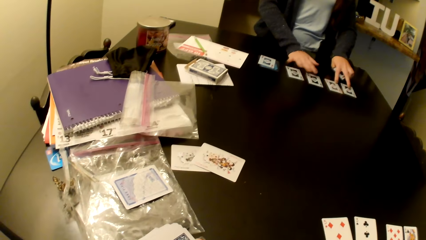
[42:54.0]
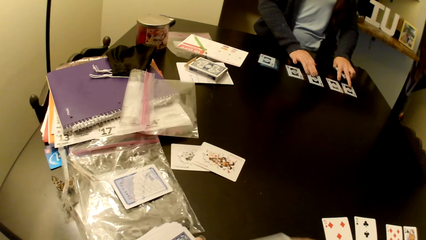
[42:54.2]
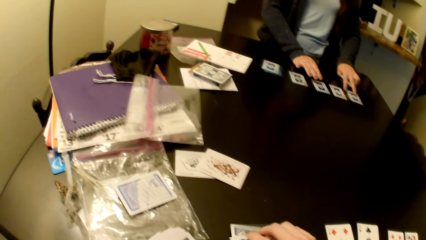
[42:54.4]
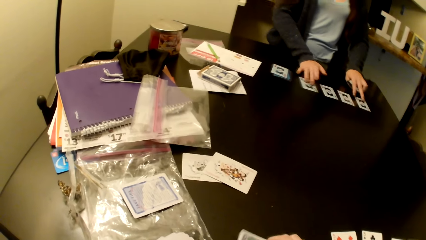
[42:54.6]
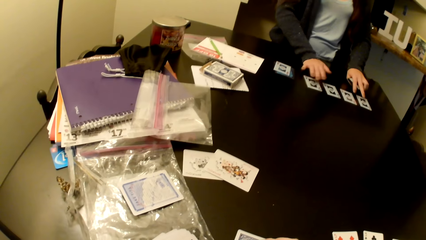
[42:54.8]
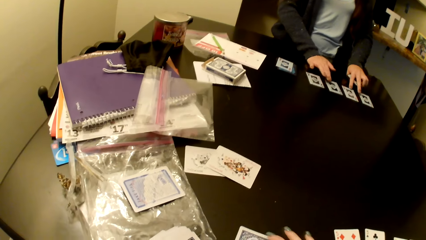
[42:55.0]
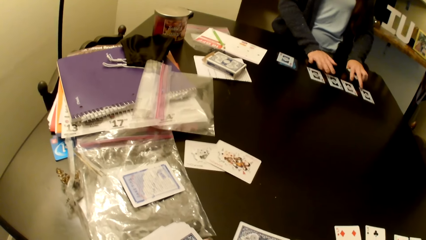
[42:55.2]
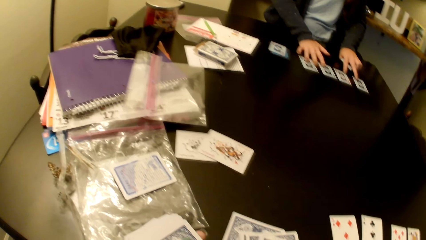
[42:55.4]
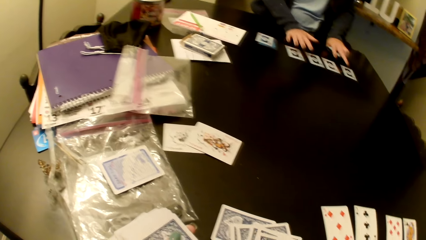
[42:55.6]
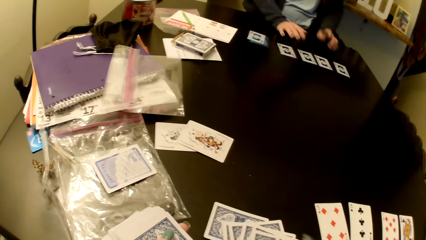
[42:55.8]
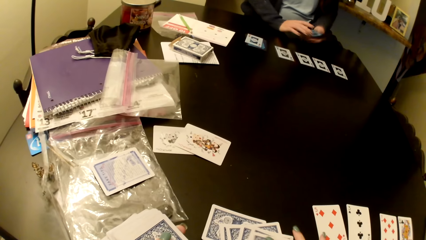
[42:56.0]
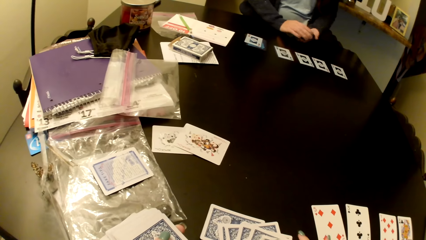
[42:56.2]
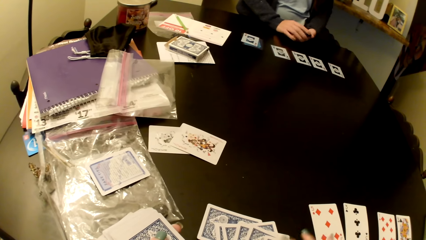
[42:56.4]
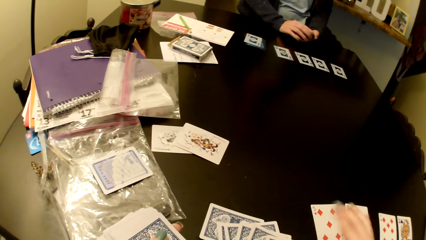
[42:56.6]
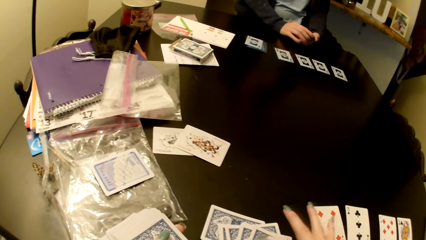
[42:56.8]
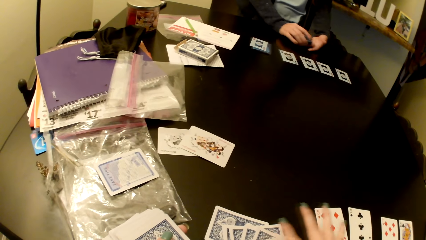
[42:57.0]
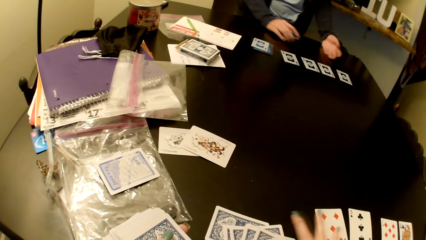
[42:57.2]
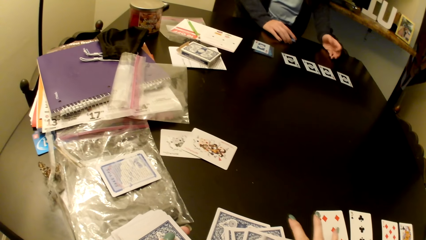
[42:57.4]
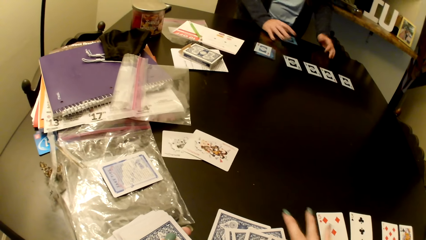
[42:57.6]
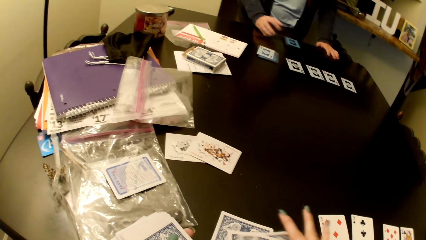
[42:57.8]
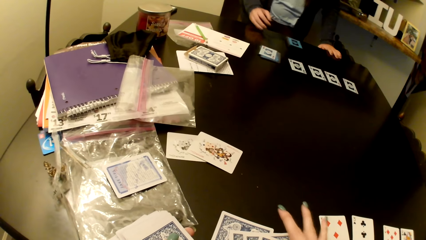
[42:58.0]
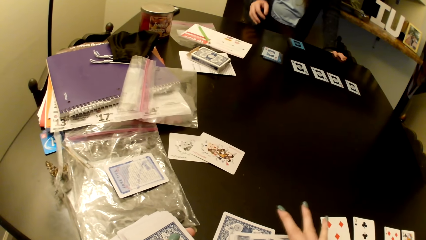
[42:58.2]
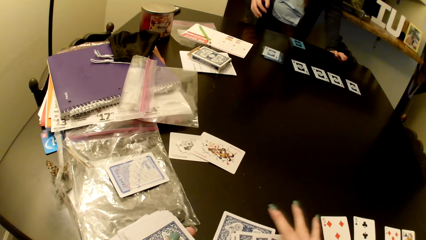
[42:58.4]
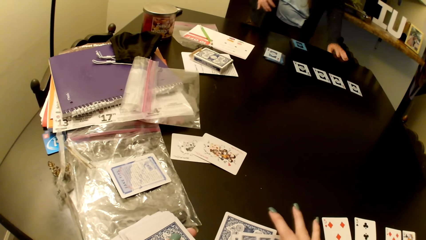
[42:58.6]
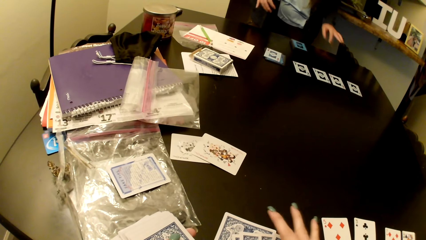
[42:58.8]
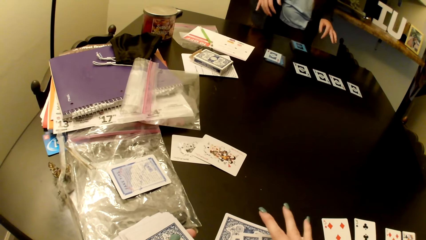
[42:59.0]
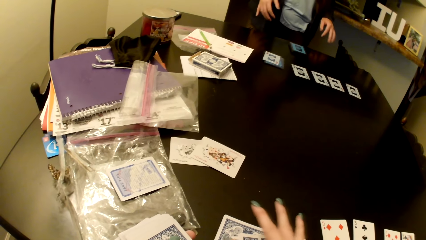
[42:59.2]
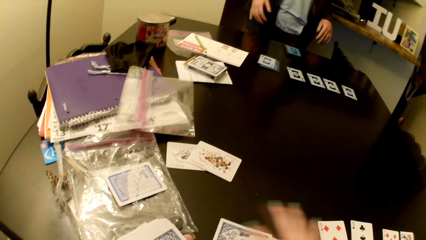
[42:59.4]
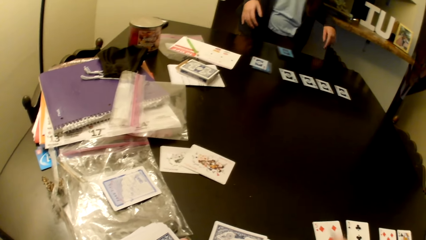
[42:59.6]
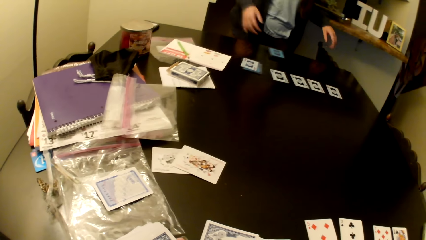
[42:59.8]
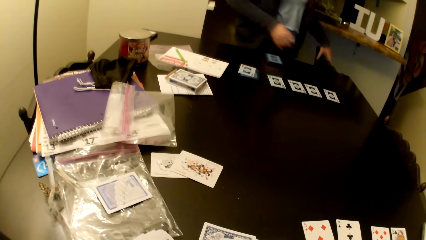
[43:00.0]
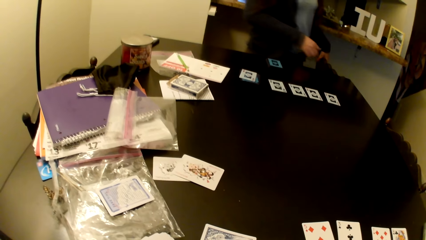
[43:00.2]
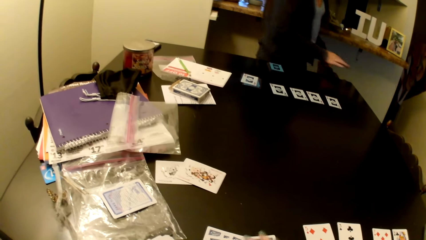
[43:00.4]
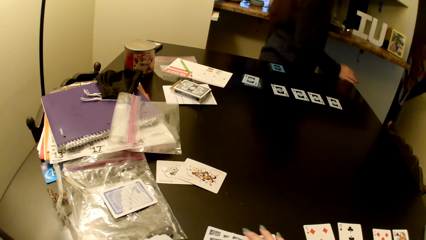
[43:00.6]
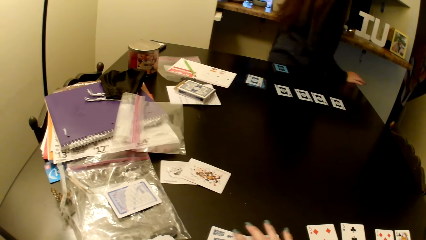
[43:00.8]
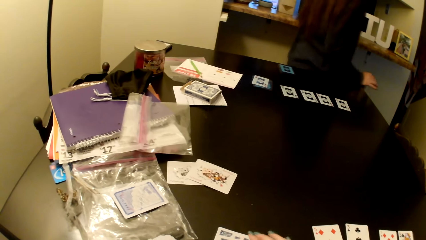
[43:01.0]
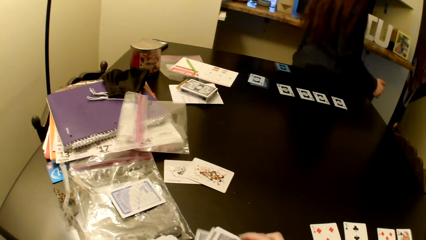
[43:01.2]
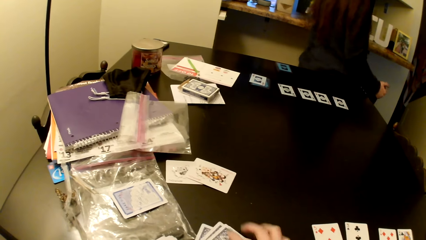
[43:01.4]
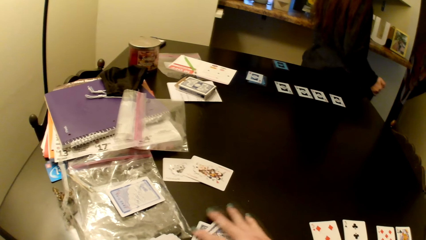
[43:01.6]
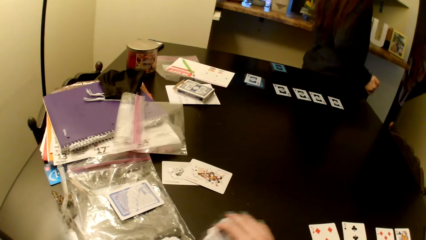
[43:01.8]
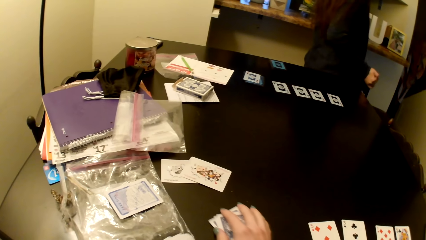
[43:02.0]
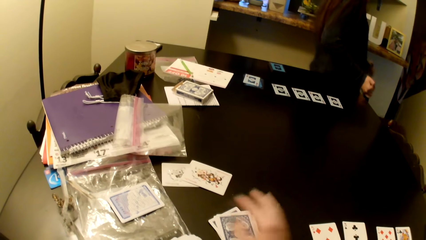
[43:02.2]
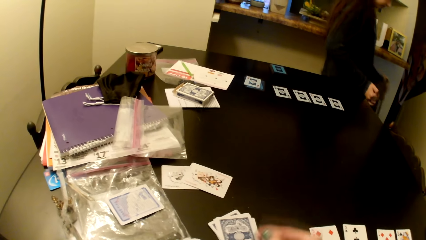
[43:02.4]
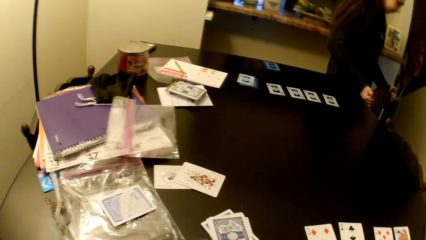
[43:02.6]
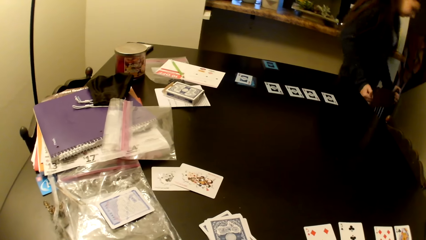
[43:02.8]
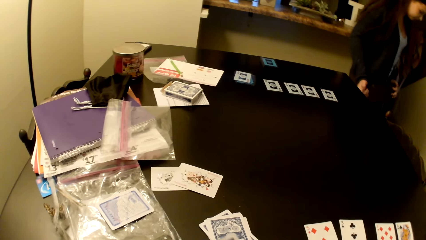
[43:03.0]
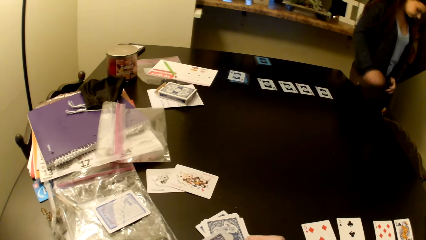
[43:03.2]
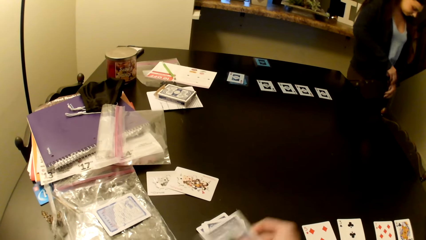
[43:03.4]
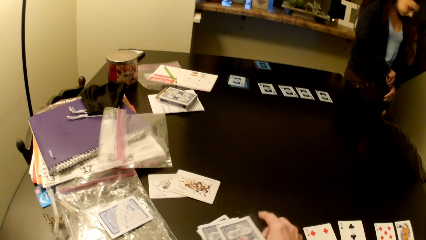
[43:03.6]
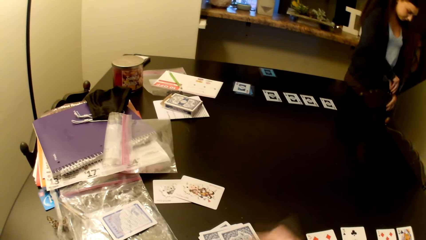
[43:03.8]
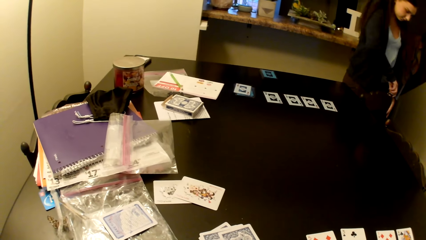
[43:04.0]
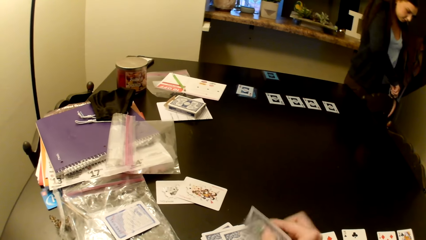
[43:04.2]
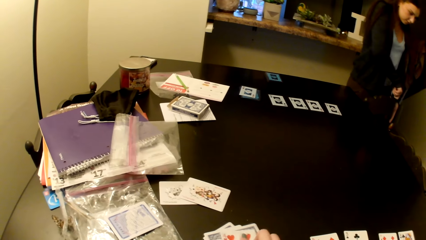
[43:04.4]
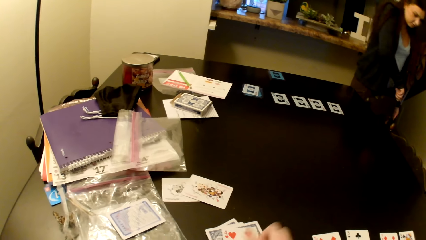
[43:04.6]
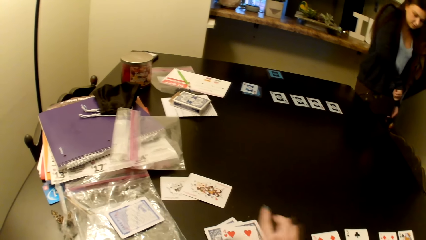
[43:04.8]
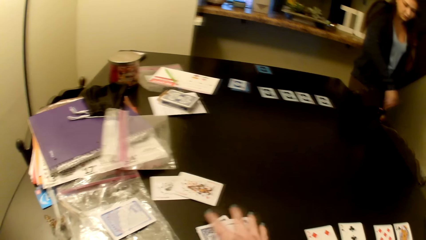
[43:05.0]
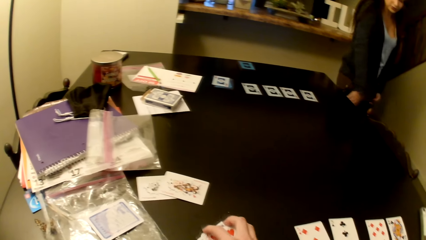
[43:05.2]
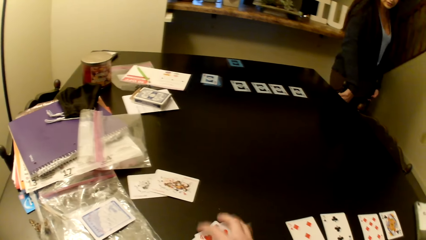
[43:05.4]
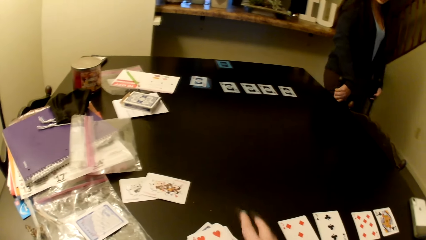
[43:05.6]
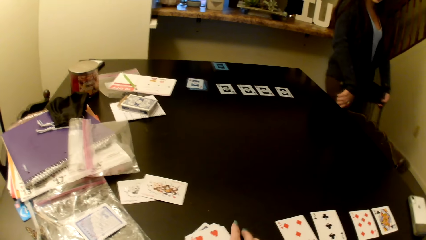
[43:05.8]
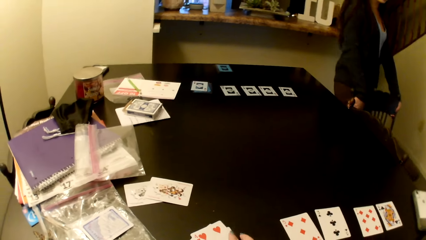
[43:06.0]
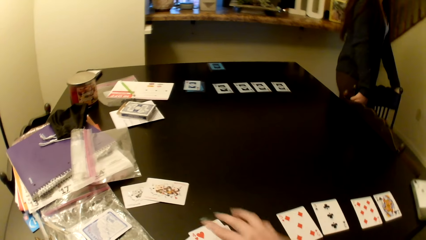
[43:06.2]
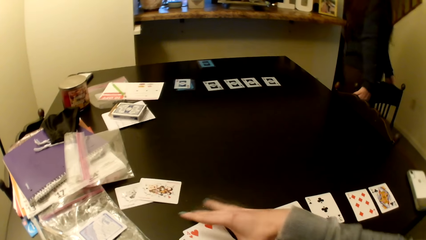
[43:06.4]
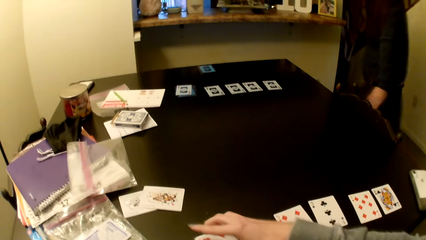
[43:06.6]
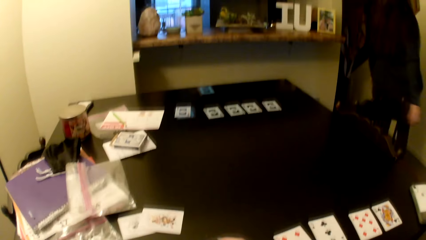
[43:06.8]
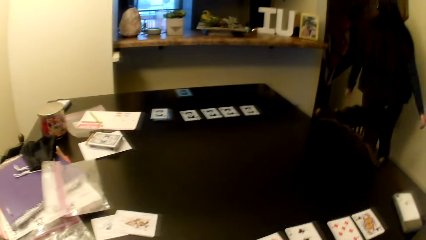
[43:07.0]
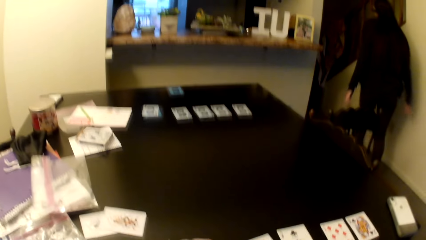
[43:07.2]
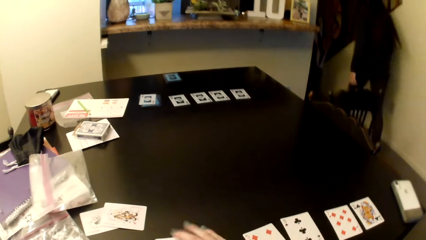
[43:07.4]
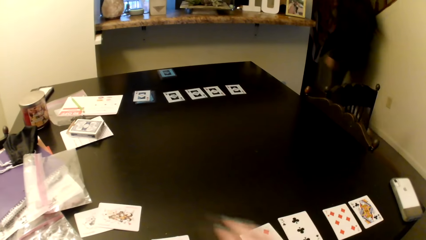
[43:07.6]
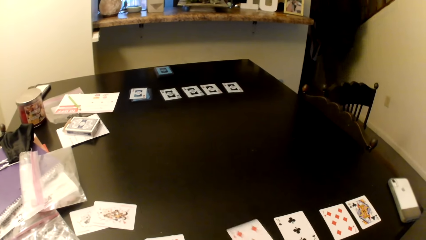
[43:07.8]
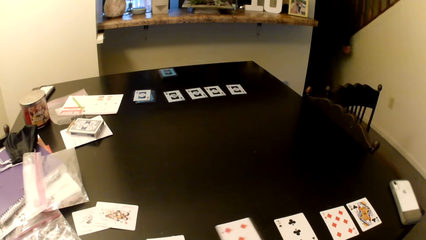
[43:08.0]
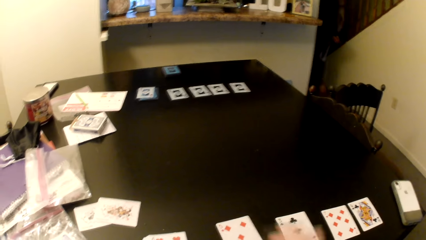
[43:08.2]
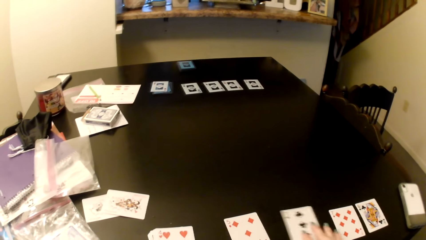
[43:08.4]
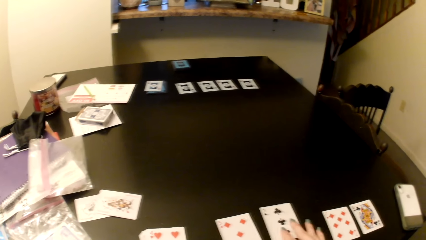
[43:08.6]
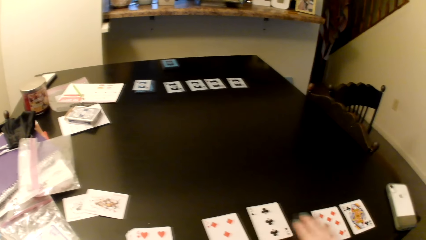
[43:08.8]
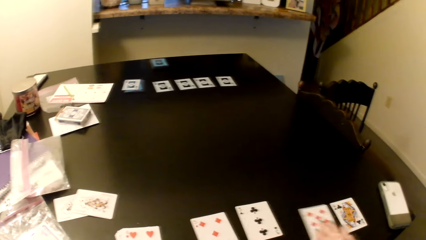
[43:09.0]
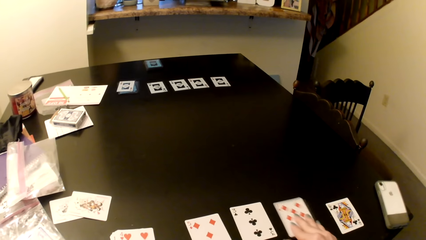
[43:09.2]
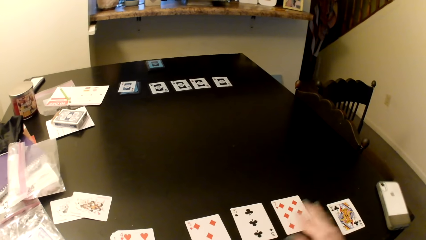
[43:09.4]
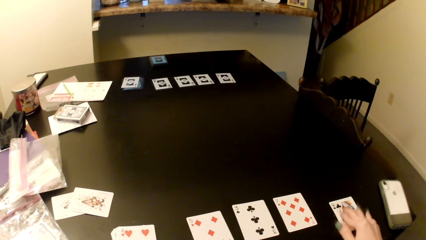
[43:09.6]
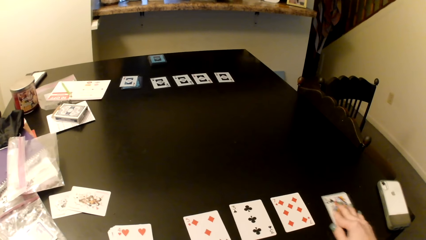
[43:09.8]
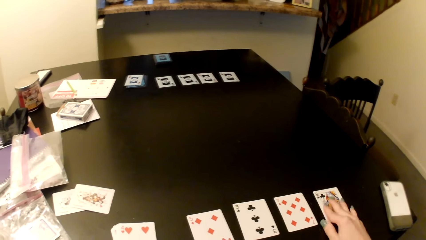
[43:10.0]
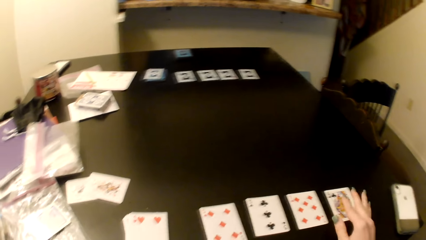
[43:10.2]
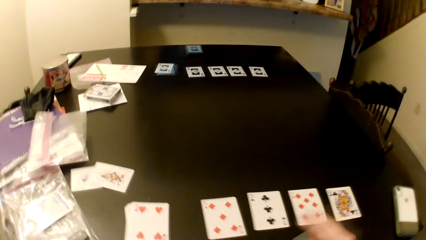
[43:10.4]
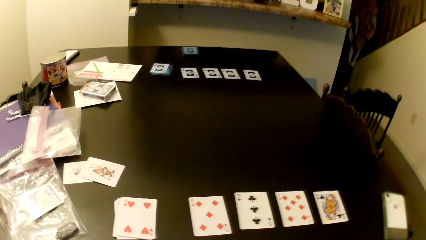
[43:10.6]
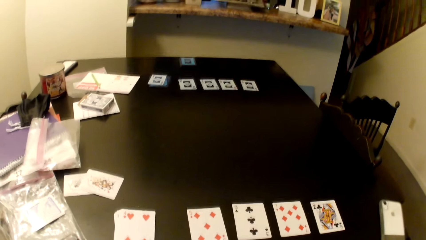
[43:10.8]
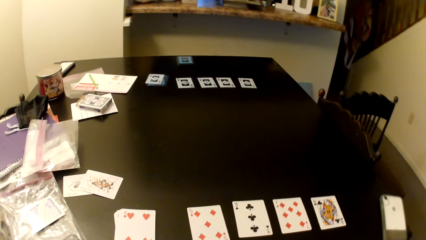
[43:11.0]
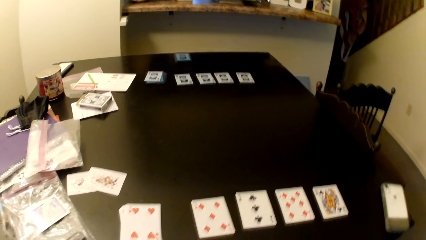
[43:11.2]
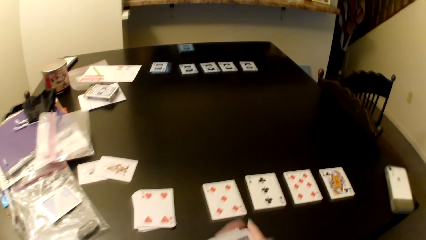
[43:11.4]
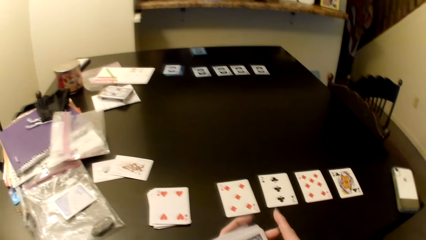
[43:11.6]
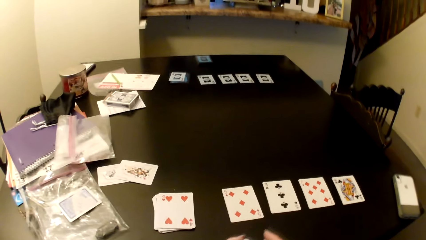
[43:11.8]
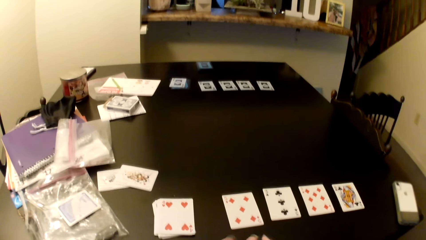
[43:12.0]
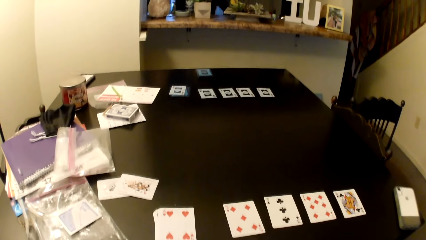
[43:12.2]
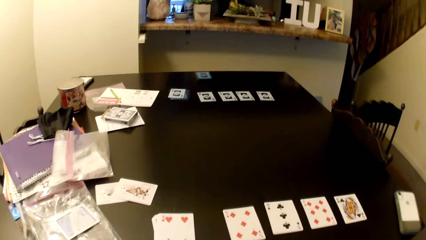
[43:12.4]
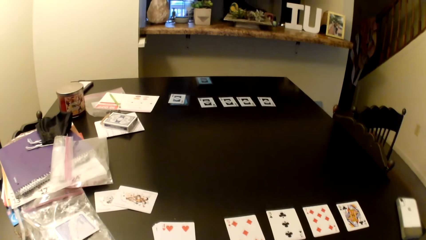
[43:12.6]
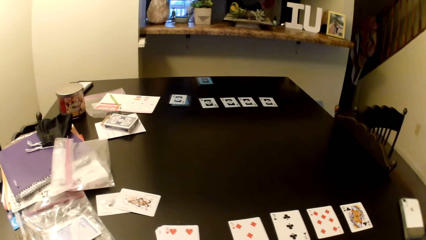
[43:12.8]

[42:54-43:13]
The camera wearer pushes the chair. A woman puts the chair aside. The woman walks out of the room. The camera wearer pushes the card on the table.
